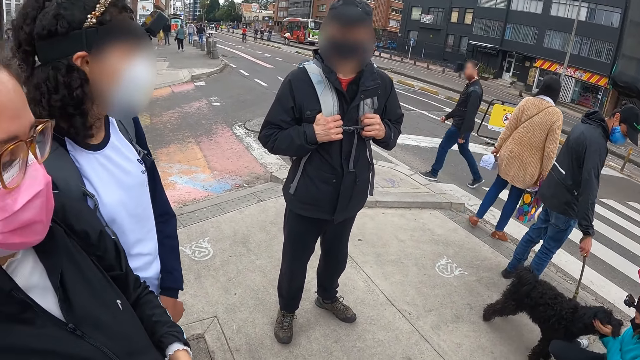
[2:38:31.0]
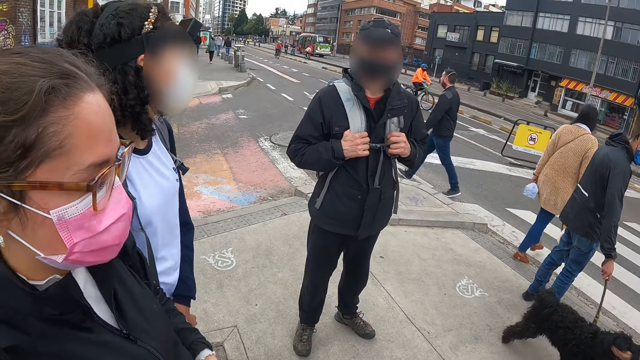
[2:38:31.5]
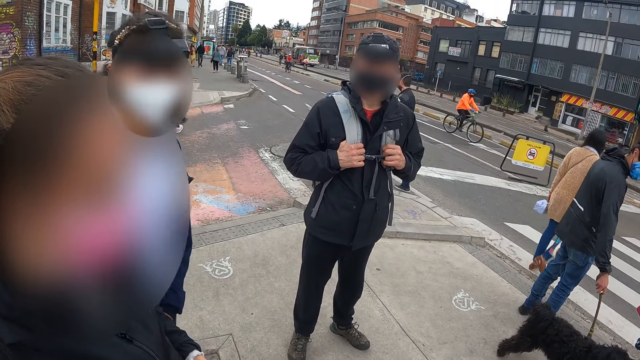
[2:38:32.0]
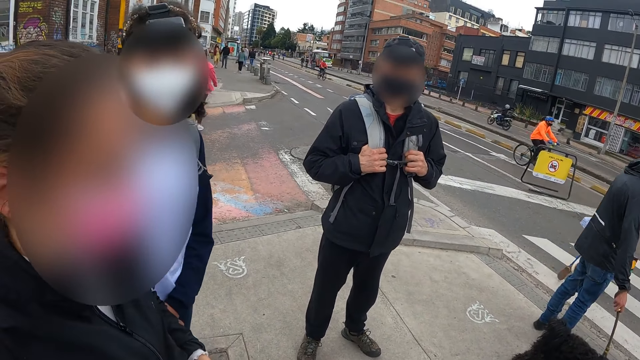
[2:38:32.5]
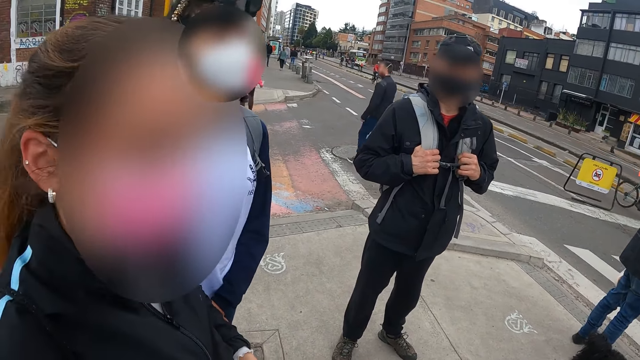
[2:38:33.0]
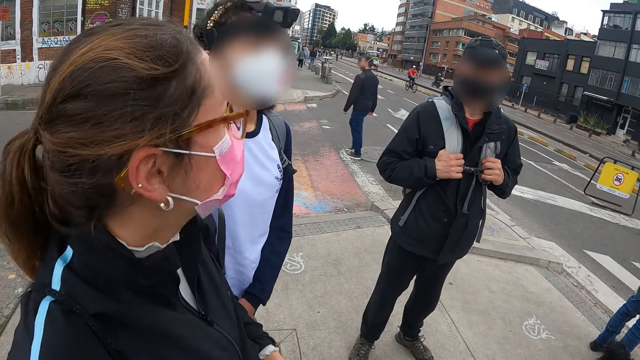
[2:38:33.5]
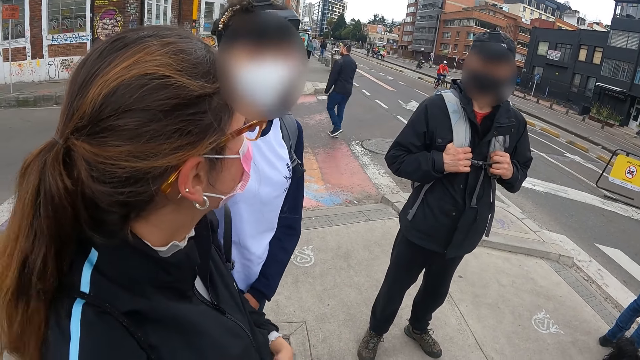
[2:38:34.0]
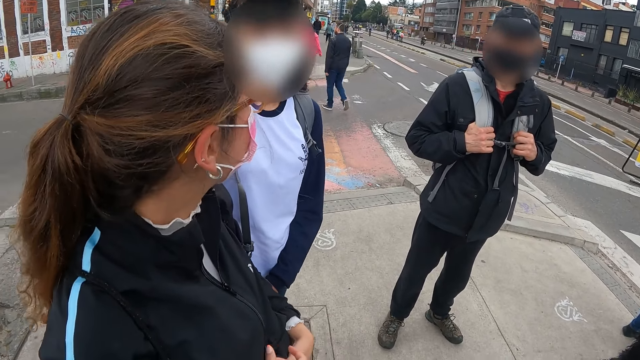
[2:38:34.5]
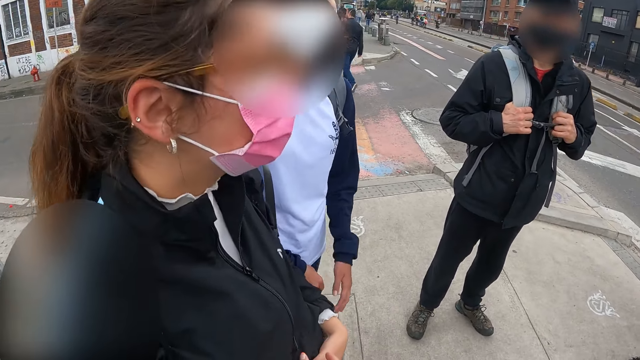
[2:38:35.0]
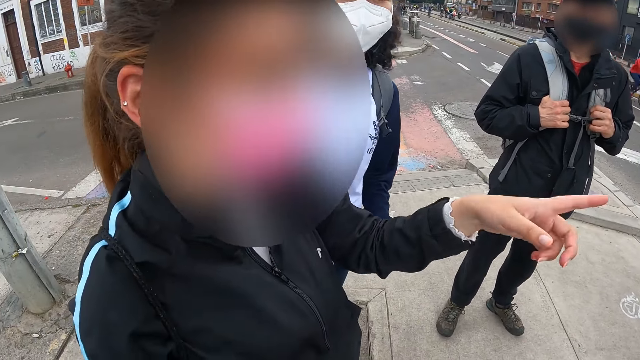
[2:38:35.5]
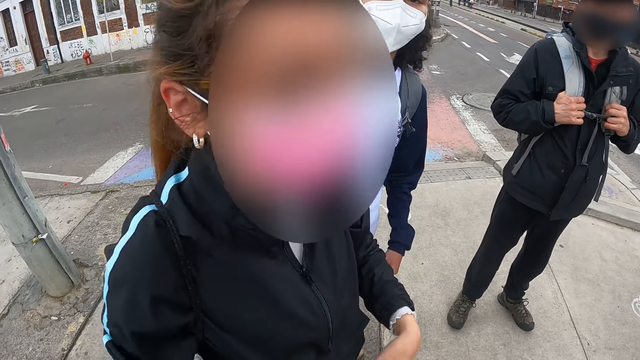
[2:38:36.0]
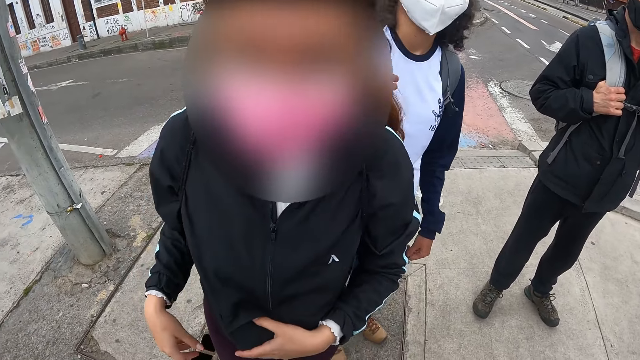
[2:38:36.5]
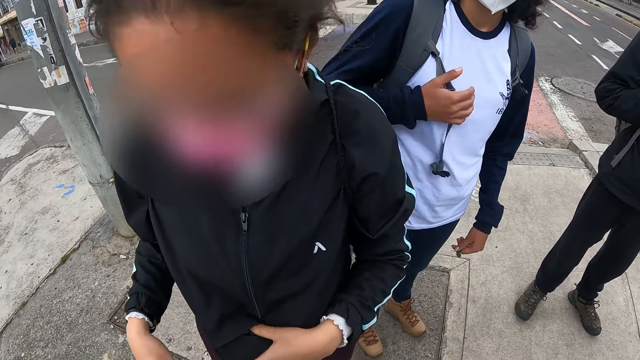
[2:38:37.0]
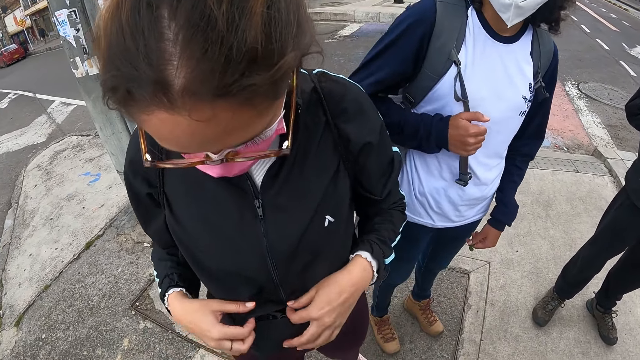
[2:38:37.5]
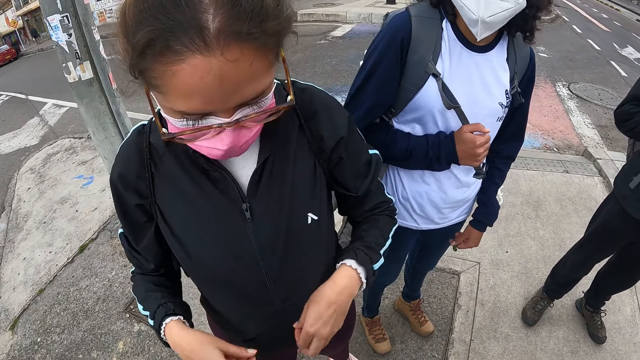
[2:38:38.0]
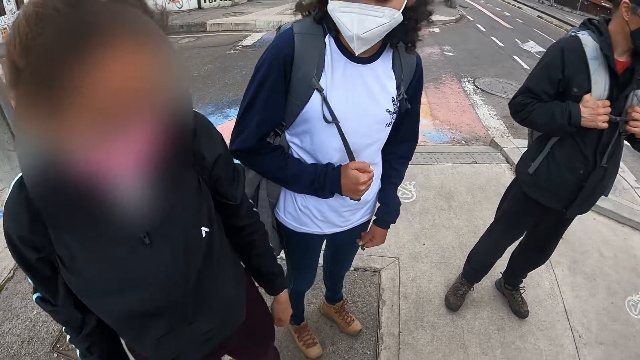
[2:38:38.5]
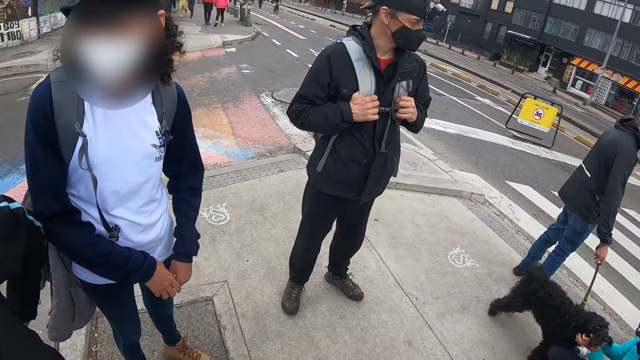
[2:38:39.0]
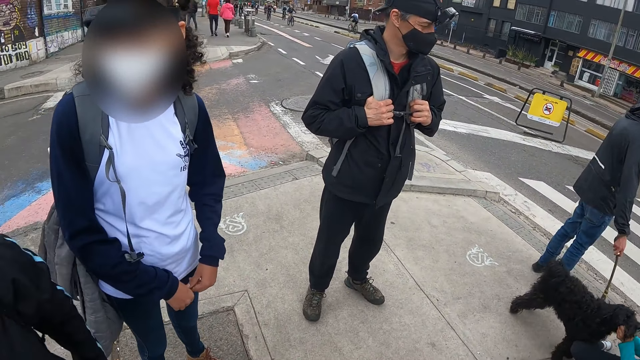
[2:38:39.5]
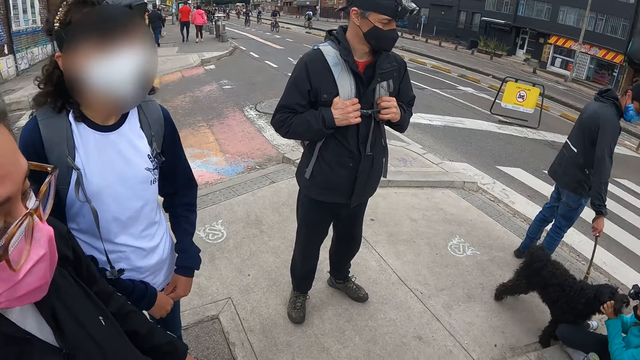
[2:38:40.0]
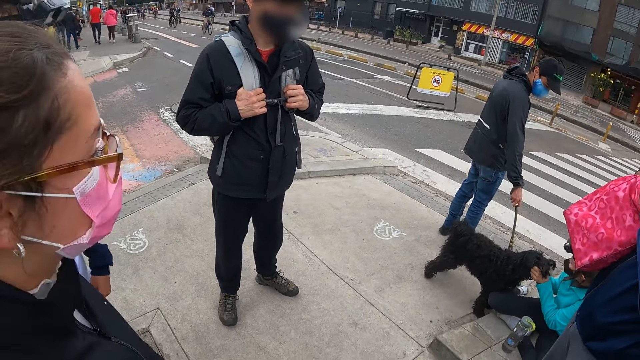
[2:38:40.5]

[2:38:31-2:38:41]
A woman gestures with her hand and turns around. The woman adjusts her jacket with both hands, holds her sweater and pulls her hand off the sweater. The camera wearer looks around the city.

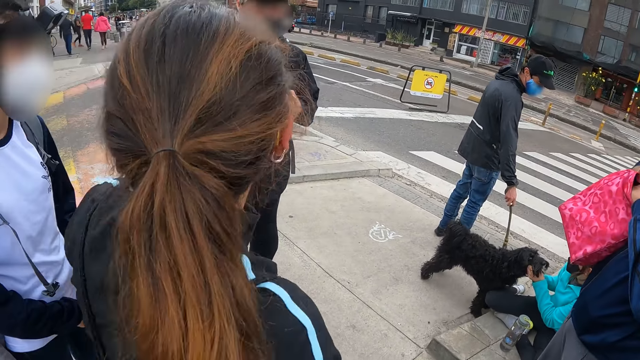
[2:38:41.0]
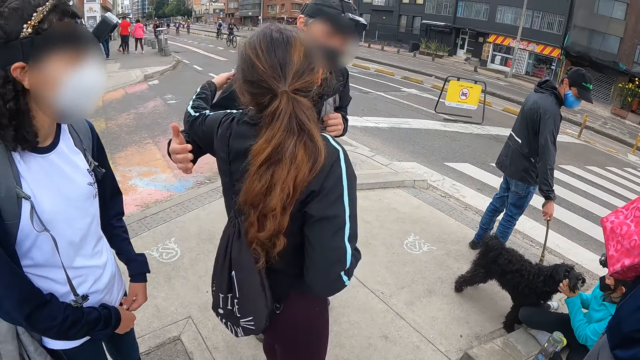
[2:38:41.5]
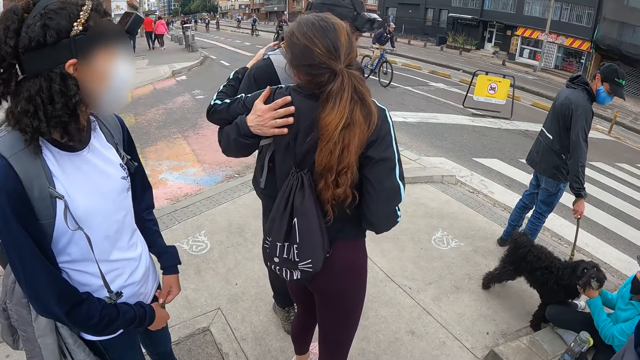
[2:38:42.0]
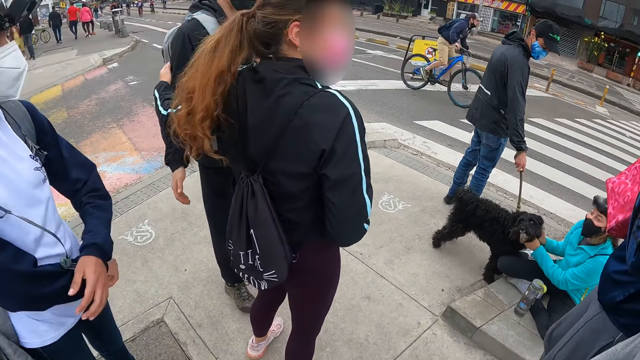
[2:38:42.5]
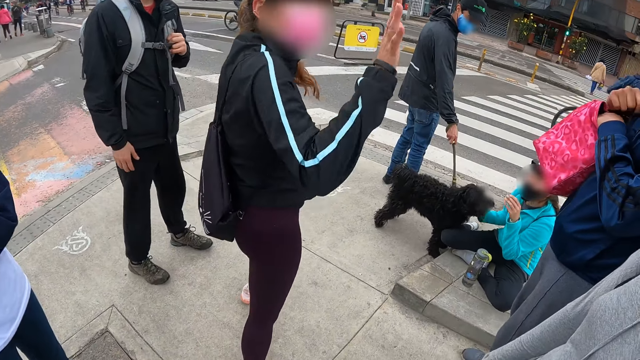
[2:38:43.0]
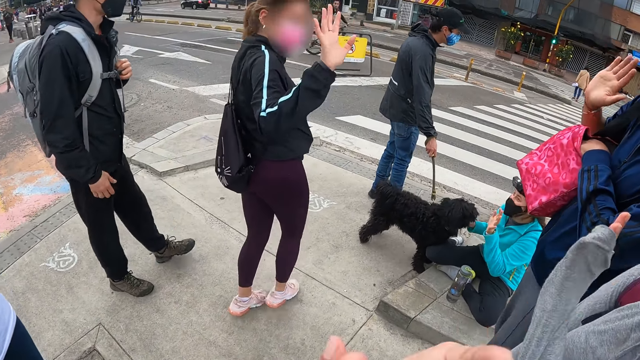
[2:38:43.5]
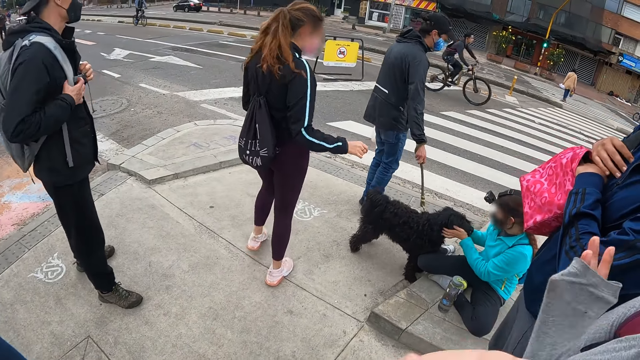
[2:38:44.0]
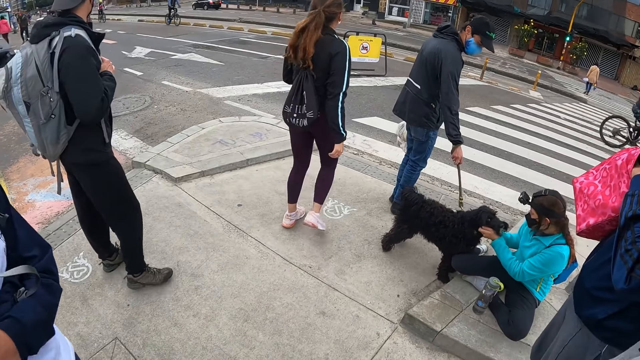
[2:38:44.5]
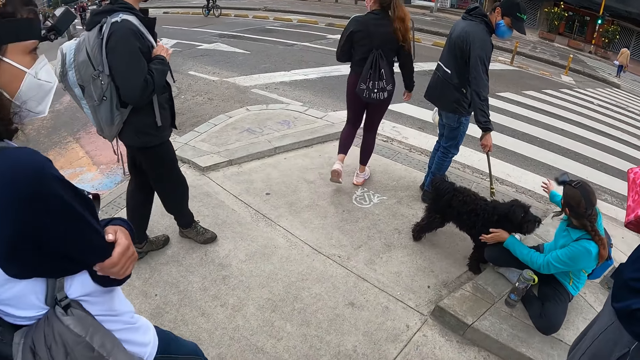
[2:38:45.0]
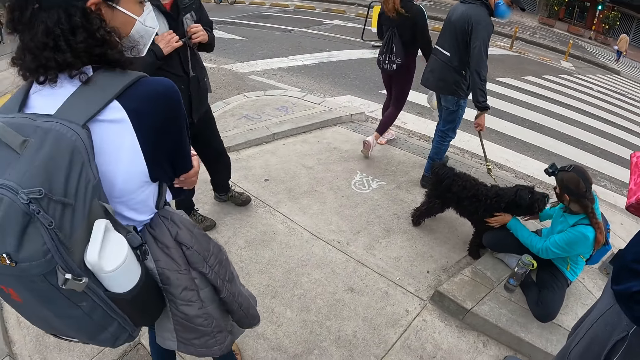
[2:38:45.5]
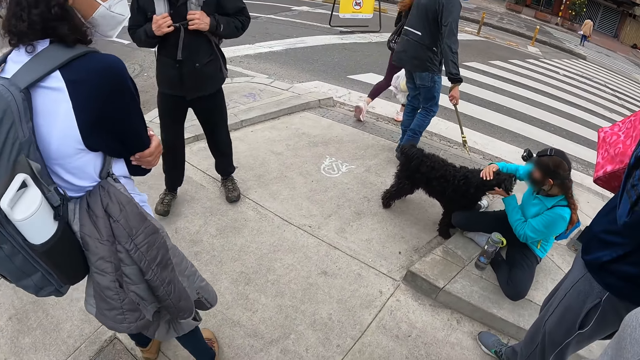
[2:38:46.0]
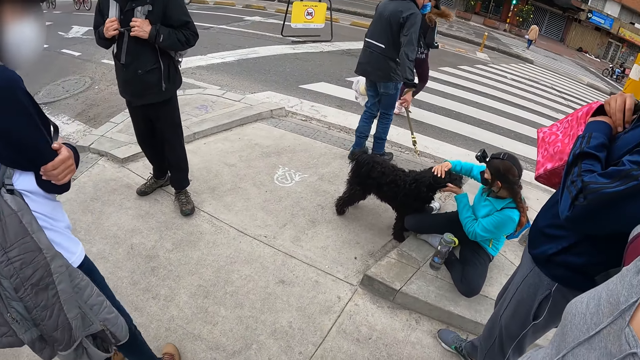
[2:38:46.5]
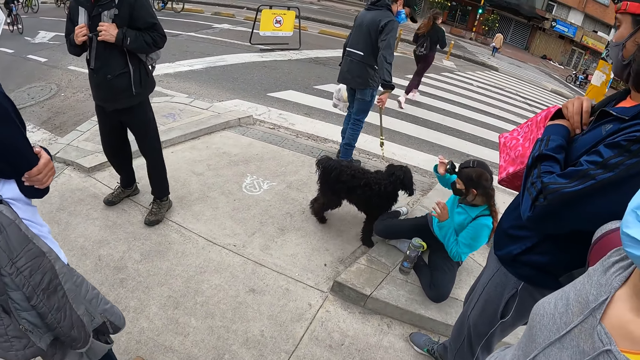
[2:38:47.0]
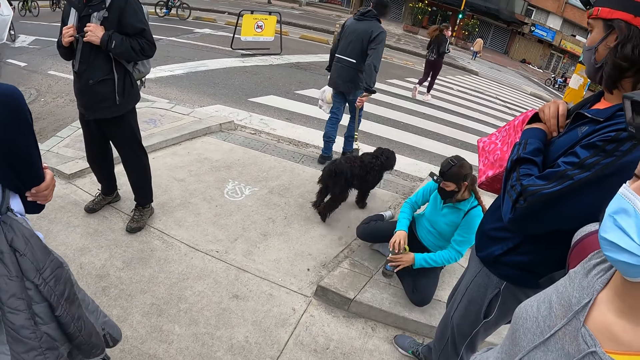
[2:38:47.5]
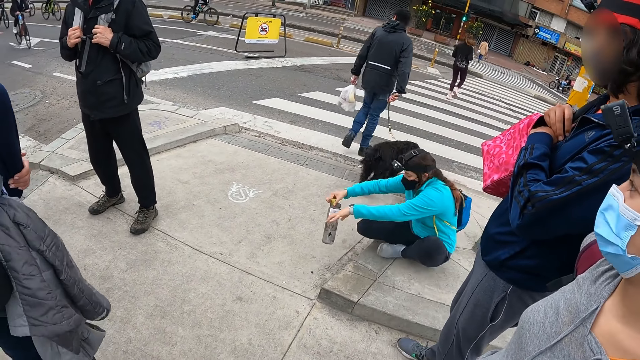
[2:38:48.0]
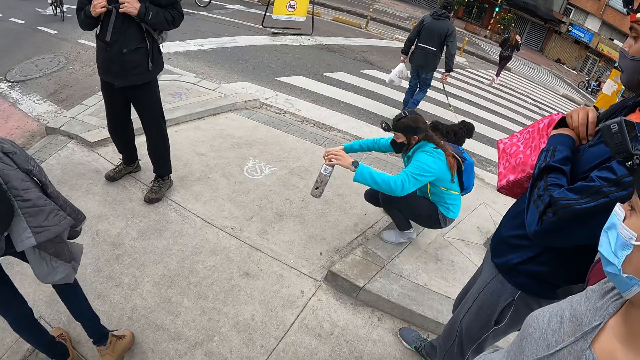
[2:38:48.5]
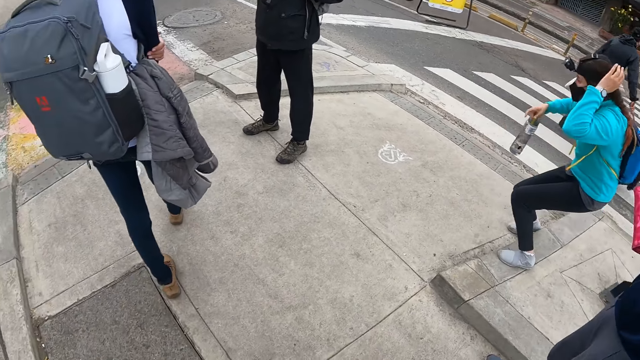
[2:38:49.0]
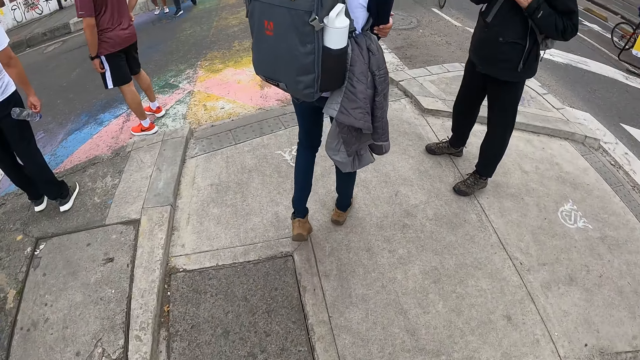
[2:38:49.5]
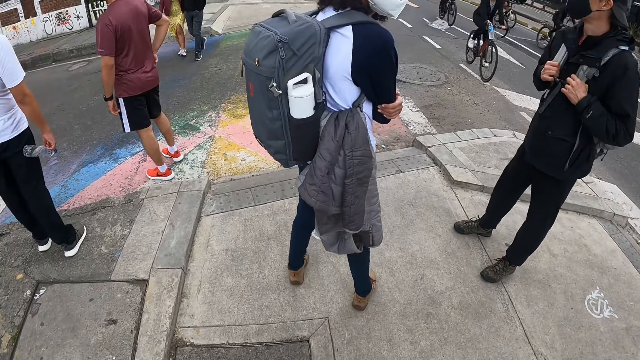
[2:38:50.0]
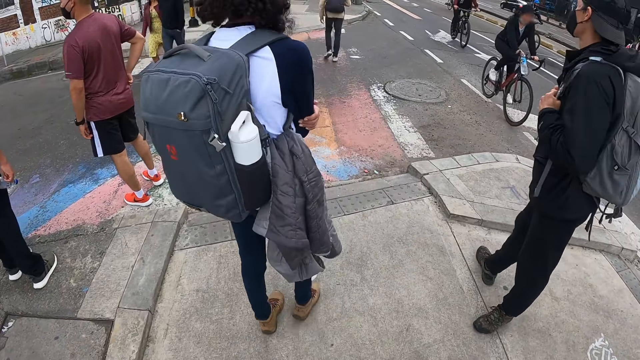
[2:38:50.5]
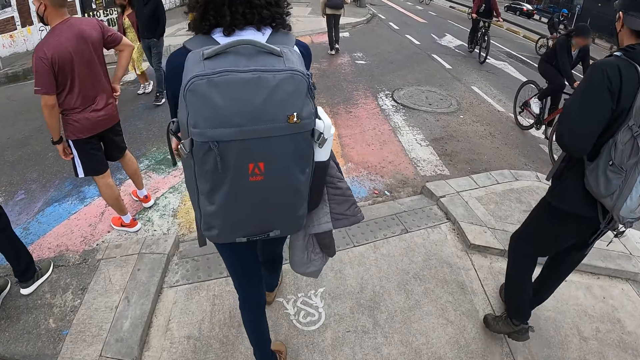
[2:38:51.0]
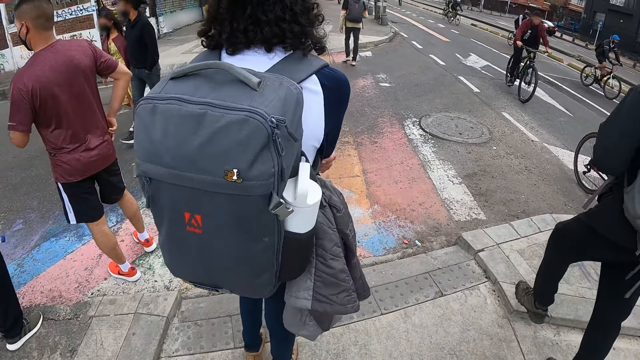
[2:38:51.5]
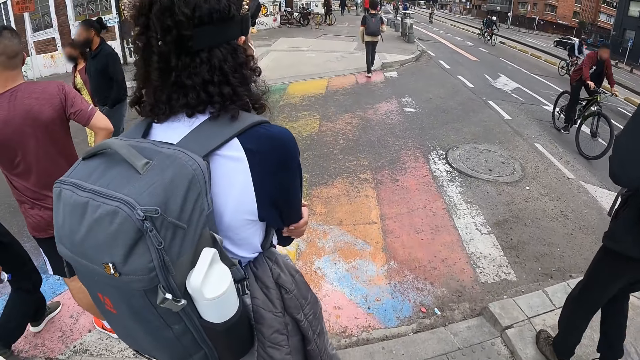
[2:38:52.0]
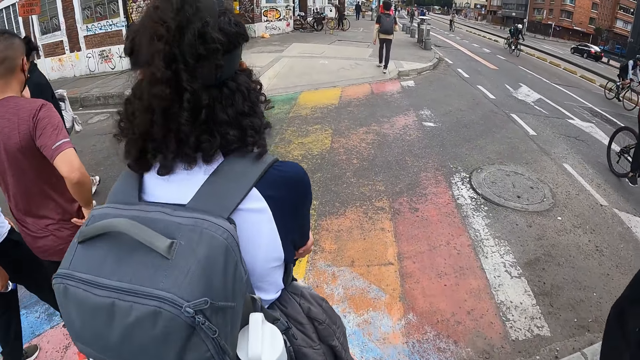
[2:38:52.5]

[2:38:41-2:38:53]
A woman walks around the path. The woman hugs a man on the pavement. The woman waves to the group of people on the pavement. Another woman crosses her hands. The man holds a strap of a backpack on his back with his right hand. The first woman walks across a pedestrian crossing. The second woman walks around the path. A third woman takes a water bottle from the pavement with both hands. The first woman runs across the road. The third woman removes her left hand from the water bottle, stands on the pavement and touches her hair with her left hand. The camera wearer walks on the path. The second woman walks across the road. The camera wearer crosses the road.
